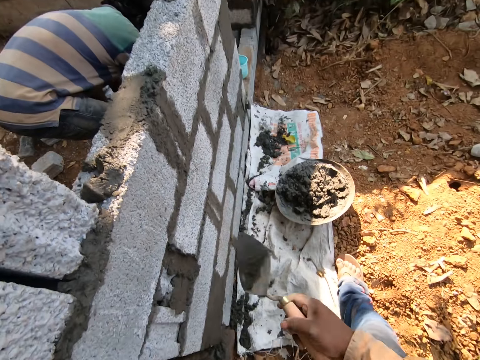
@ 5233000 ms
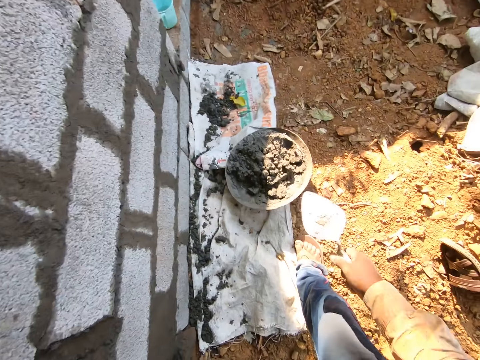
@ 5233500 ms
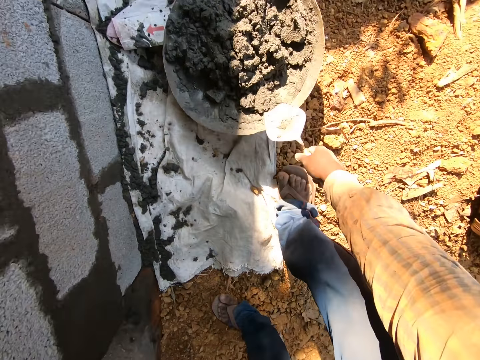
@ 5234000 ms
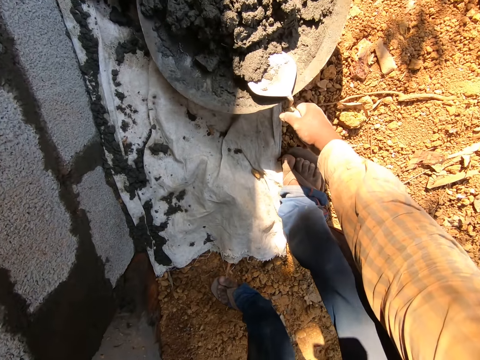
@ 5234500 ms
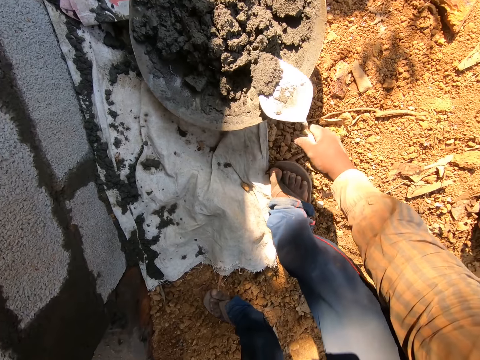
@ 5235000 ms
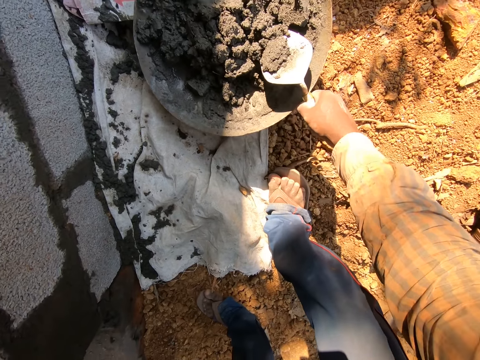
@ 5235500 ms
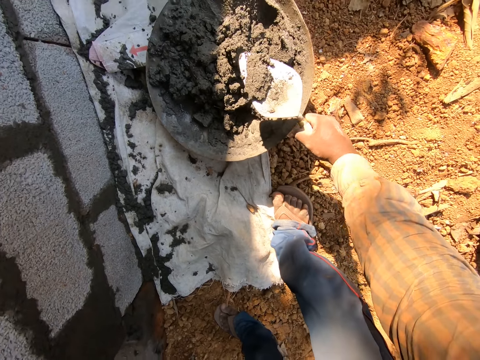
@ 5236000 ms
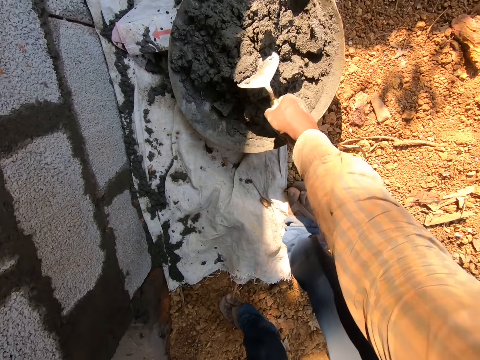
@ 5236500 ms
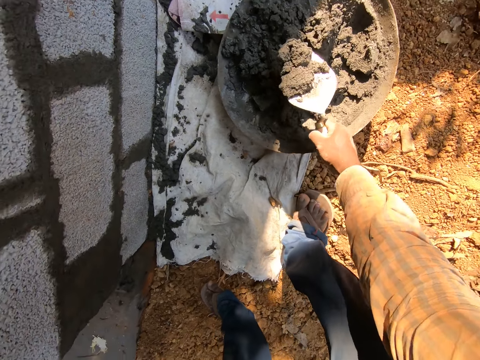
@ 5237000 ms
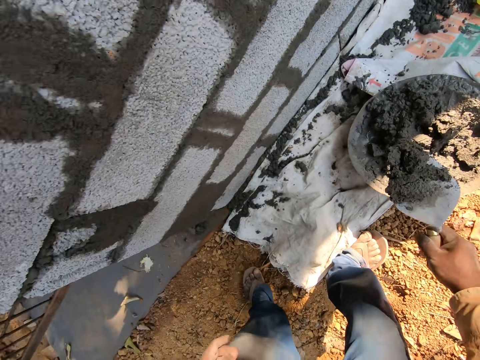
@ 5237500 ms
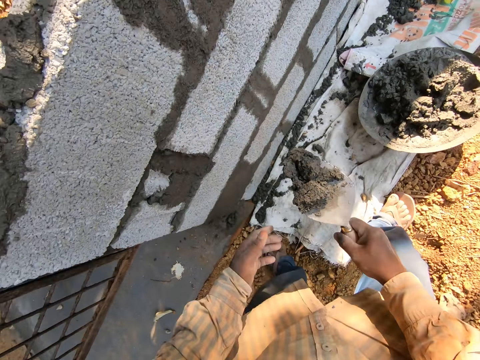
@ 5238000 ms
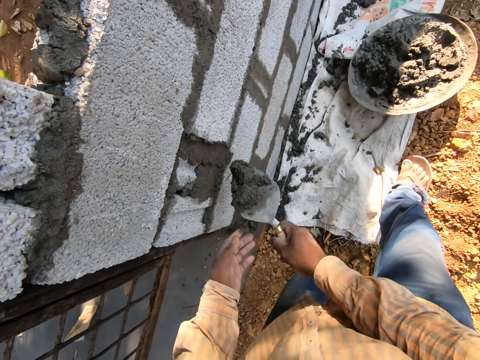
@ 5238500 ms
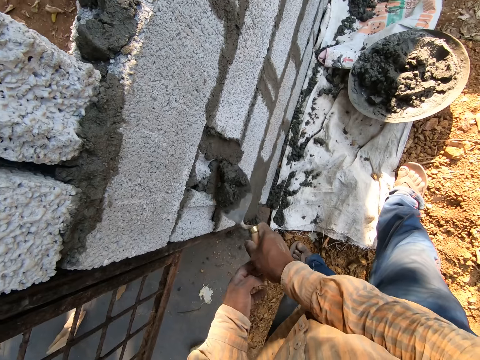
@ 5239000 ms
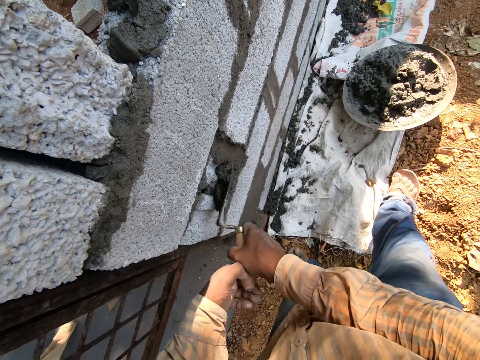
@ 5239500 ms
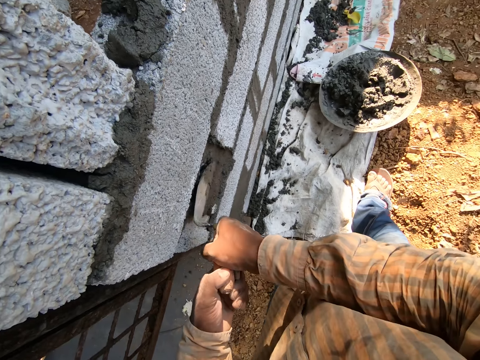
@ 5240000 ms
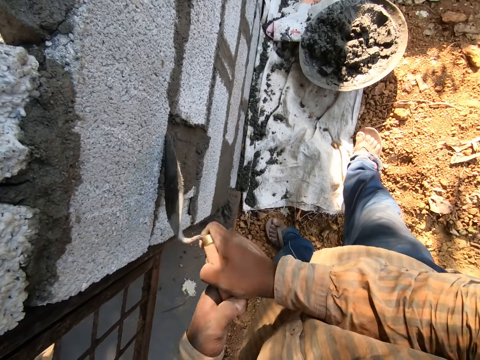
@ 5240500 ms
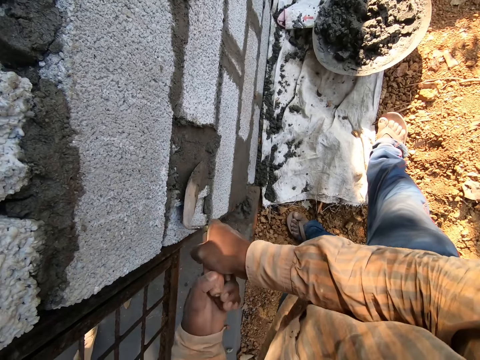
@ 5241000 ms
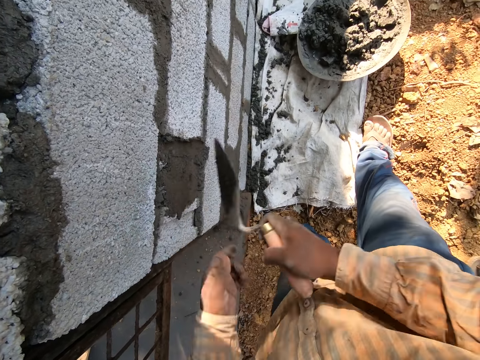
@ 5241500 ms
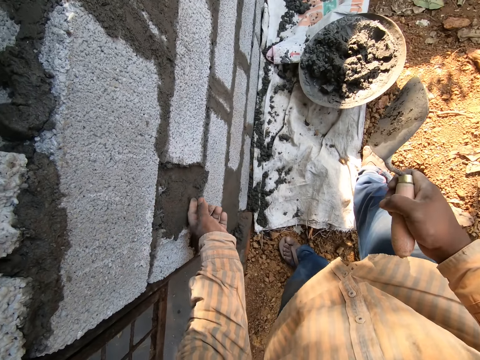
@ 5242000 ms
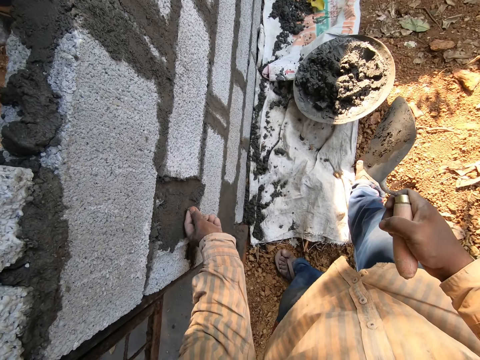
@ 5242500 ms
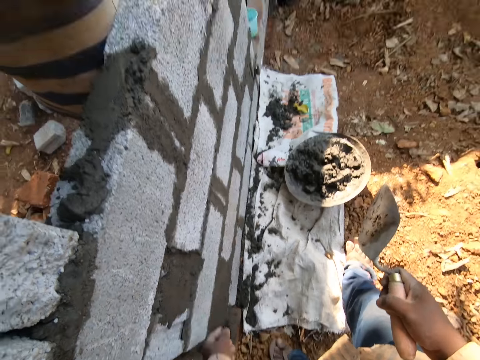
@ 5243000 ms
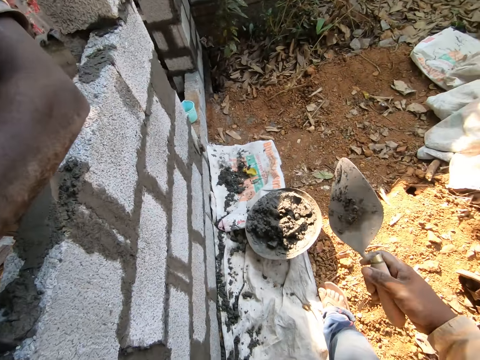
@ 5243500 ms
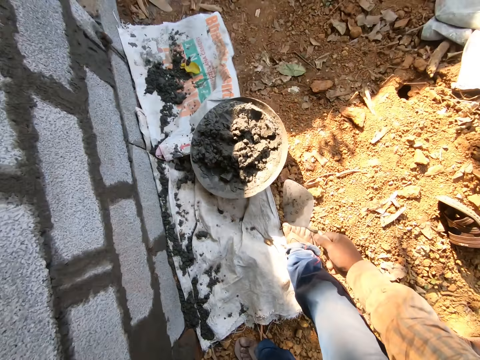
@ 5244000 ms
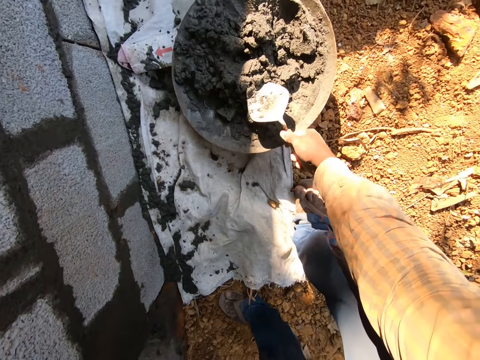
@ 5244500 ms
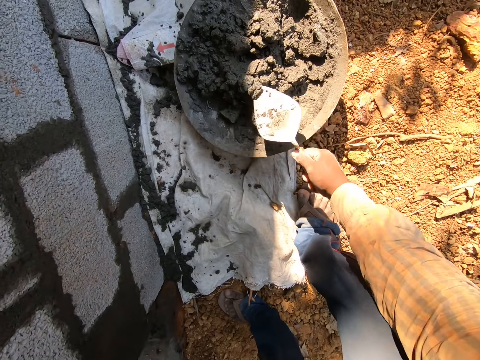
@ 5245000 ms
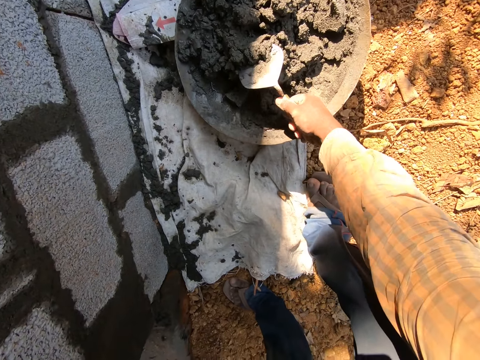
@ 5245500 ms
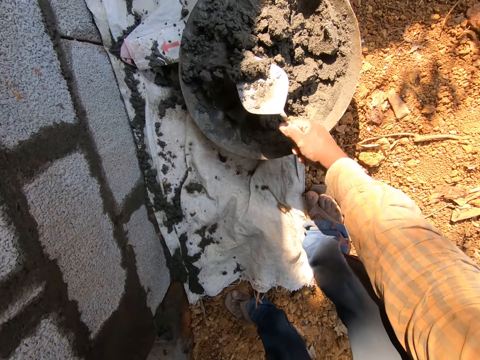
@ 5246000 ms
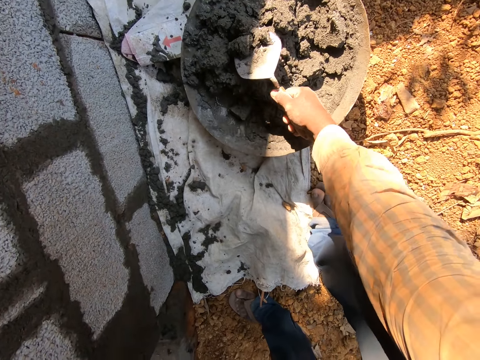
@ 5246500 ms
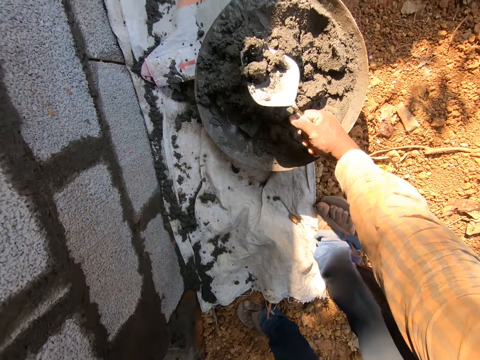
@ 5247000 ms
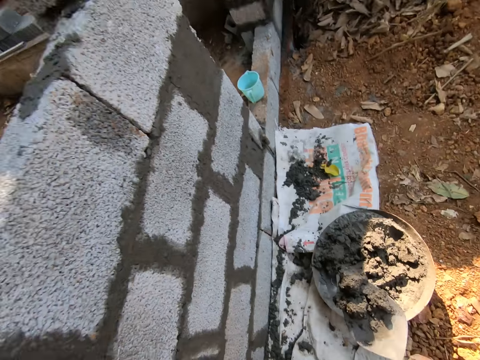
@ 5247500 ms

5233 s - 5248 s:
The camera wearer scoops some concrete from the pan of concrete on the floor with the trowel in his right hand. He plasters the stone wall with concrete with the trowel in both his hands. He removes a stone or piece of stick from the plastered concrete on the wall with his left hand. He scoops some concrete from the pan of concrete on the floor with the trowel in his right hand.

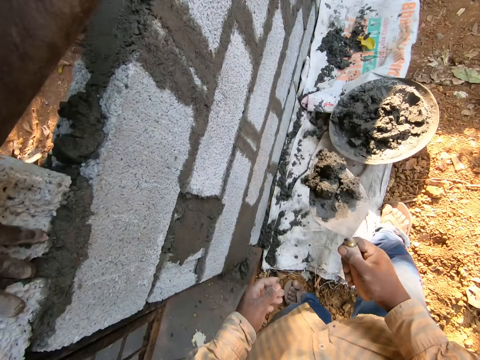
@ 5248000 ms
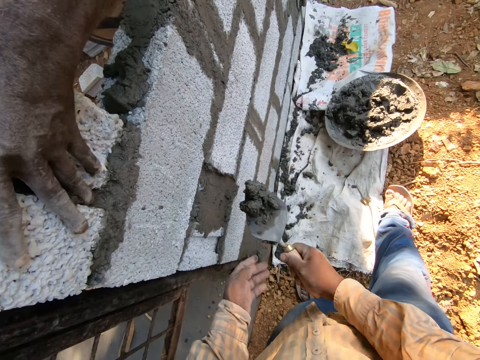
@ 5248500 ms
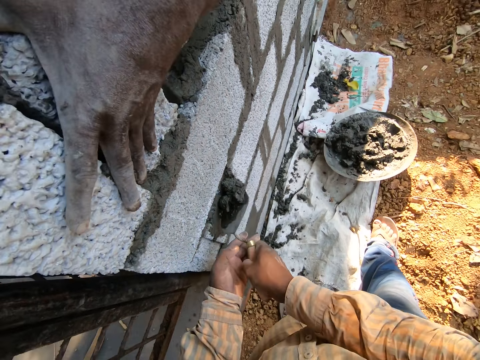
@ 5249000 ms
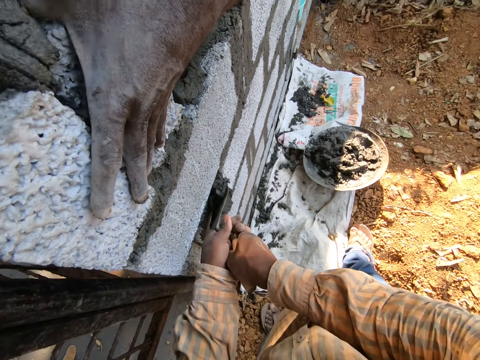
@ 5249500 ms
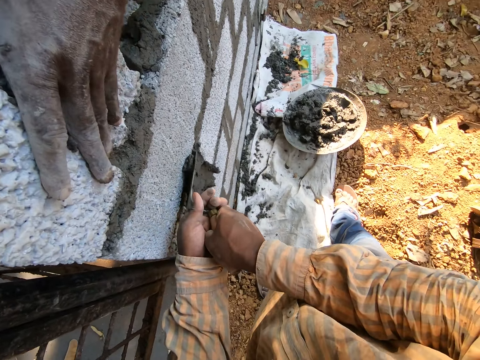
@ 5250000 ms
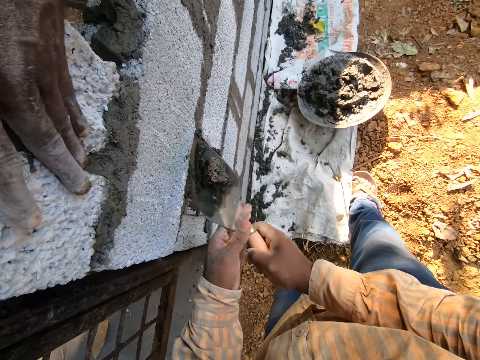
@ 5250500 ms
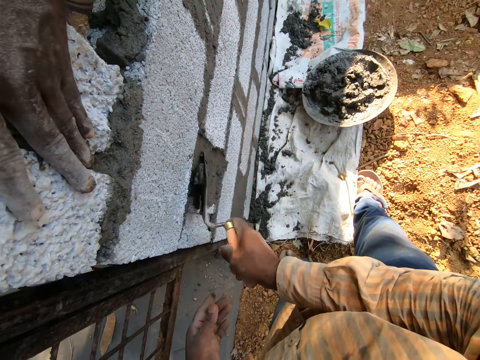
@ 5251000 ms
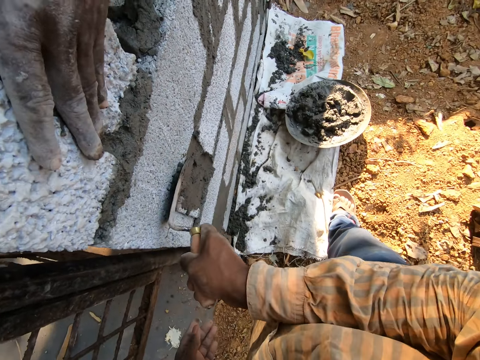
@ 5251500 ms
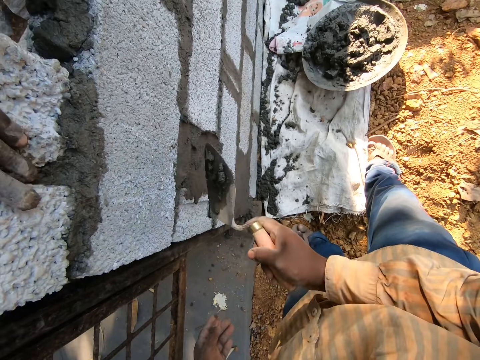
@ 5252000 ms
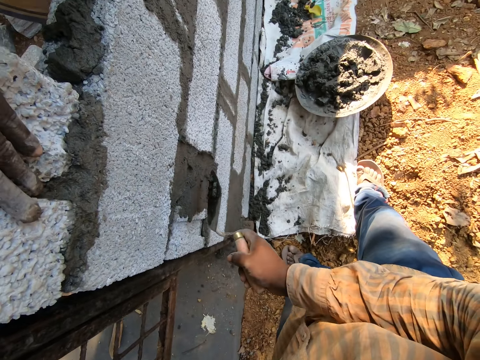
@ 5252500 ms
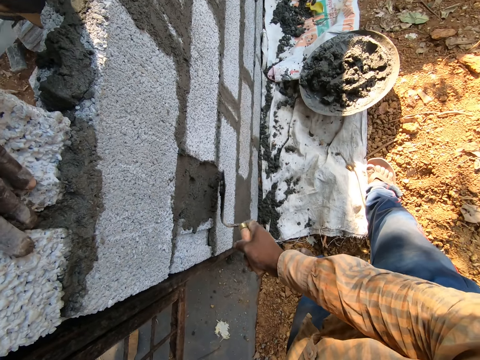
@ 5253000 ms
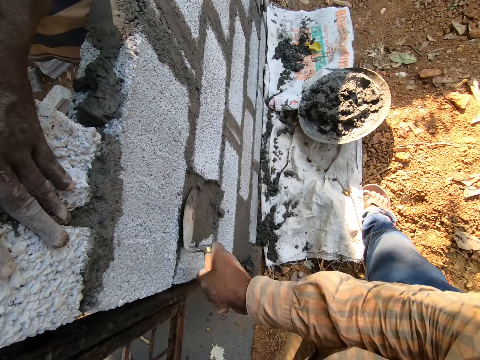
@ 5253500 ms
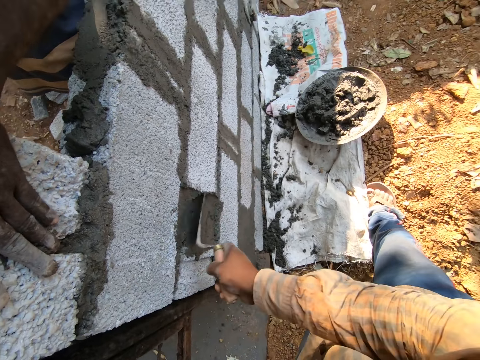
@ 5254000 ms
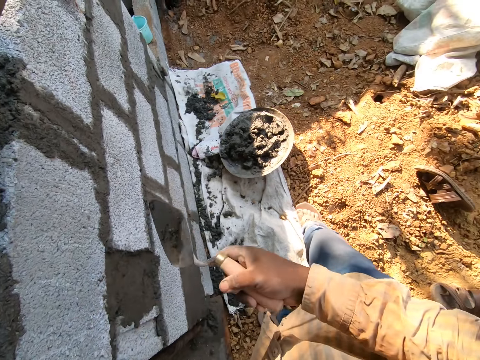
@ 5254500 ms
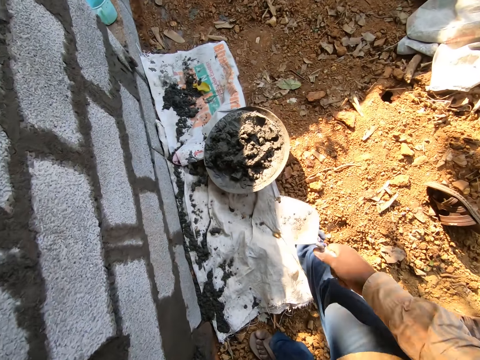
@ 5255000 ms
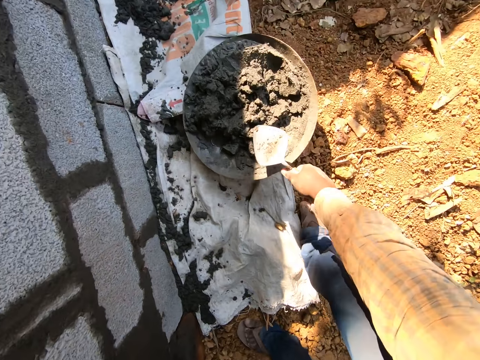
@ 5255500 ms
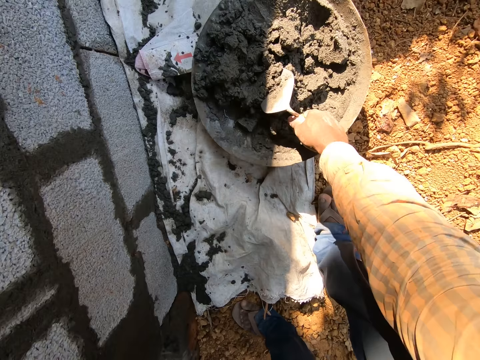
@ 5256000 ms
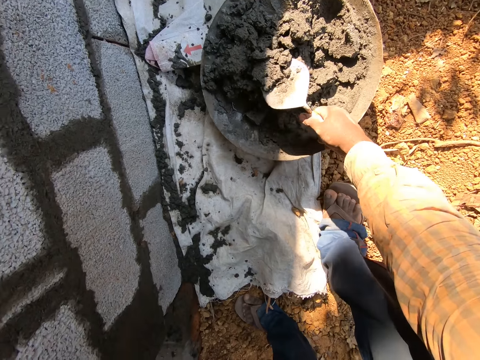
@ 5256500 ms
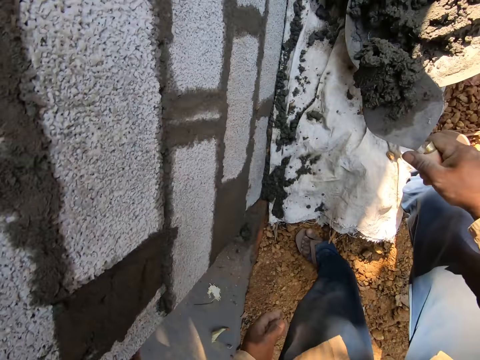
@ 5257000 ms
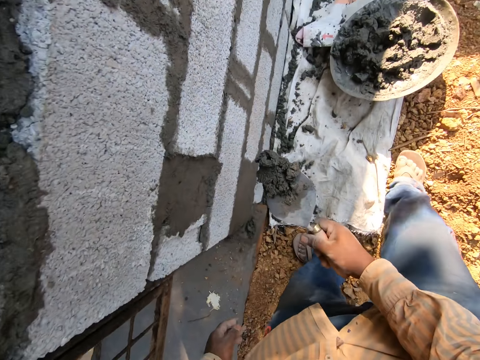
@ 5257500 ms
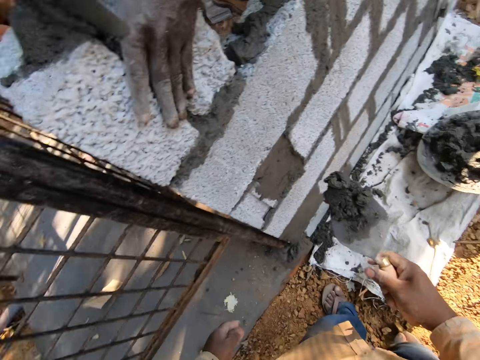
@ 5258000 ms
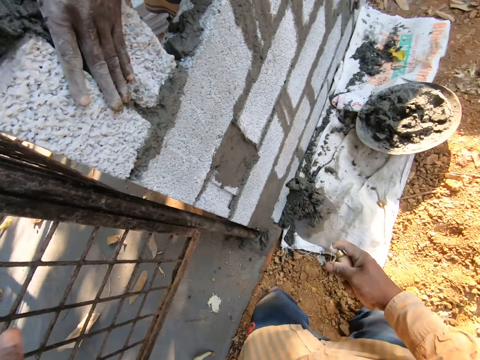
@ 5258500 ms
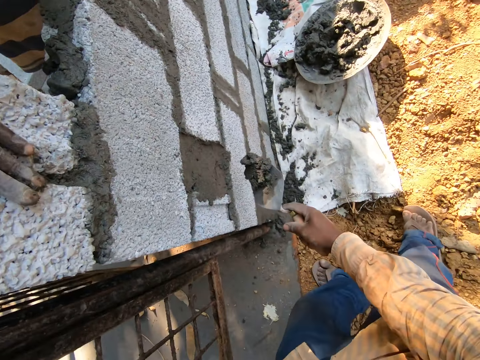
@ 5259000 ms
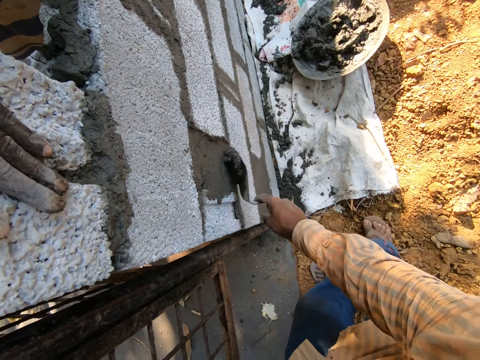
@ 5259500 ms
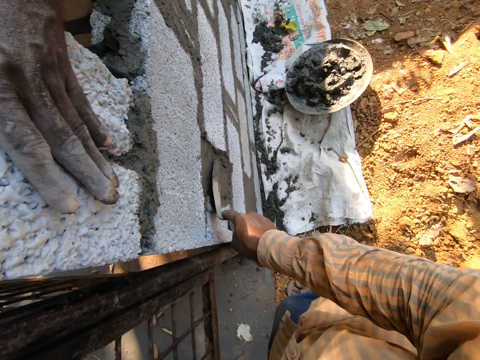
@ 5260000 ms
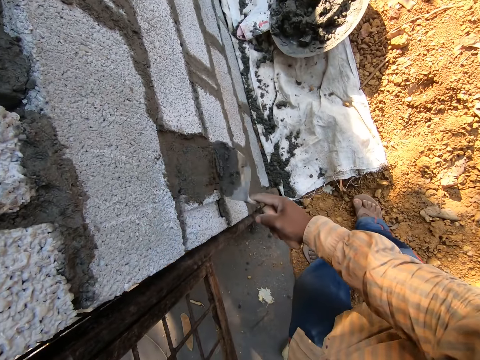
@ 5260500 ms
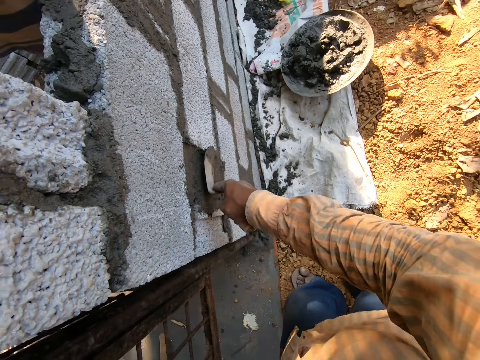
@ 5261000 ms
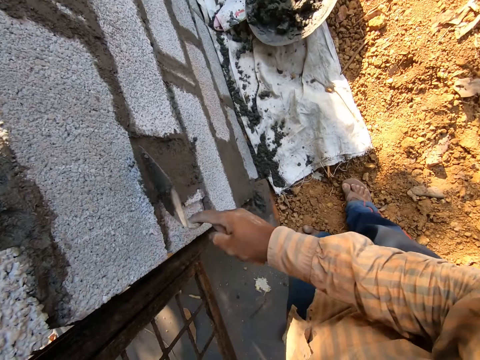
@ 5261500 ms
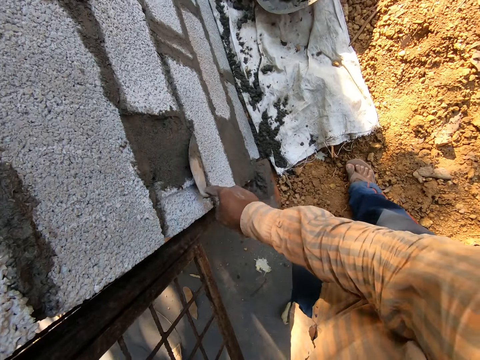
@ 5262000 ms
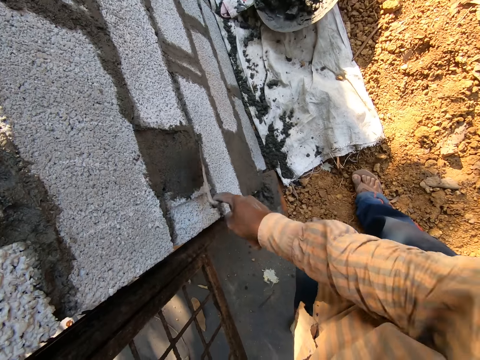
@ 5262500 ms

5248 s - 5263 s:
The camera wearer plasters the stone wall with concrete with the trowel in both his hands. He scoops some concrete from the pan of concrete on the floor with the trowel in his right hand. He plasters the wall with concrete with the trowel in his right hand.
